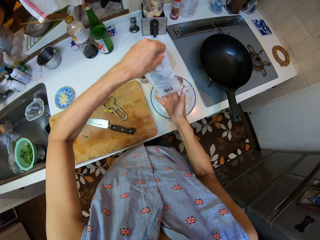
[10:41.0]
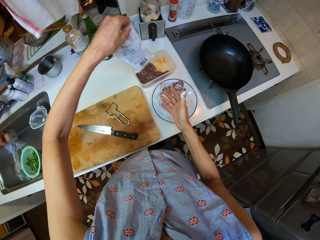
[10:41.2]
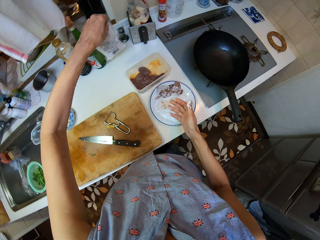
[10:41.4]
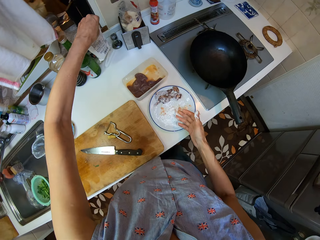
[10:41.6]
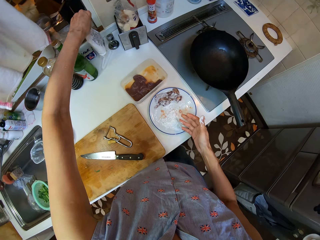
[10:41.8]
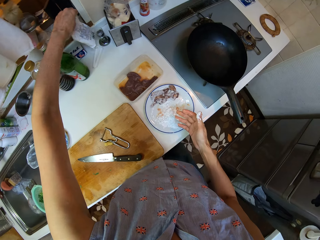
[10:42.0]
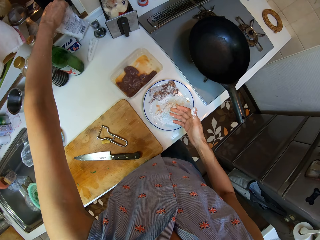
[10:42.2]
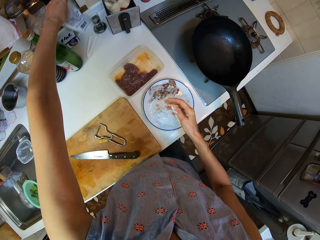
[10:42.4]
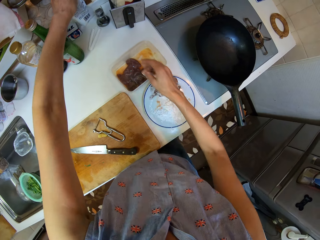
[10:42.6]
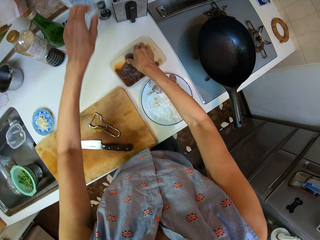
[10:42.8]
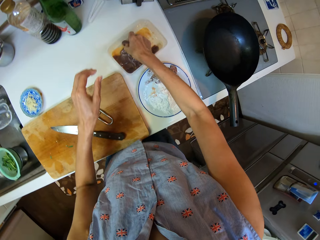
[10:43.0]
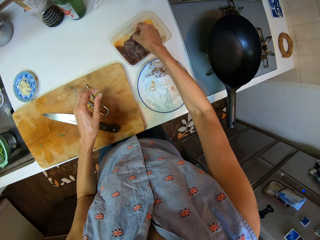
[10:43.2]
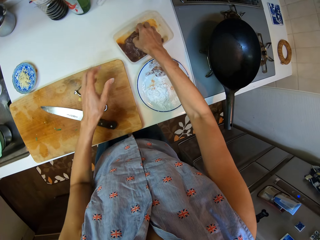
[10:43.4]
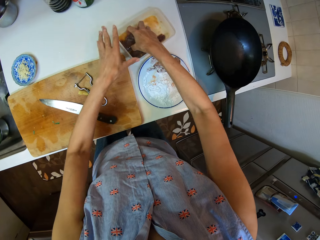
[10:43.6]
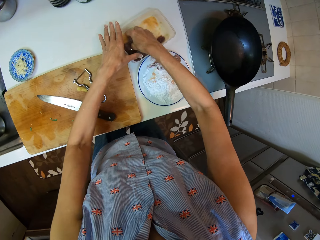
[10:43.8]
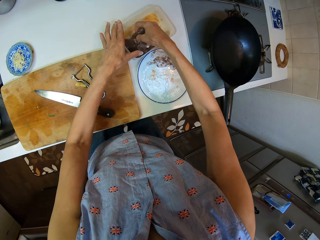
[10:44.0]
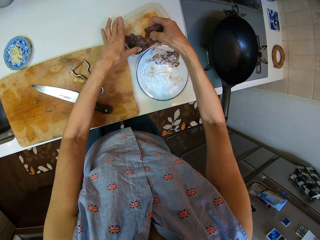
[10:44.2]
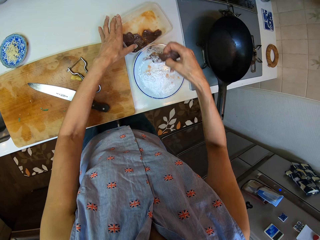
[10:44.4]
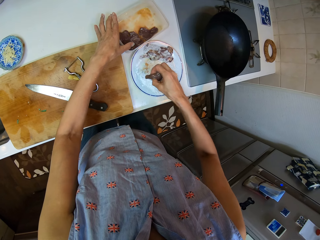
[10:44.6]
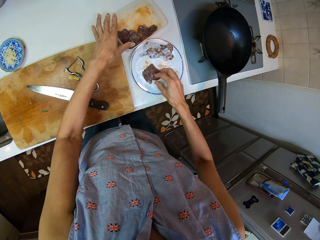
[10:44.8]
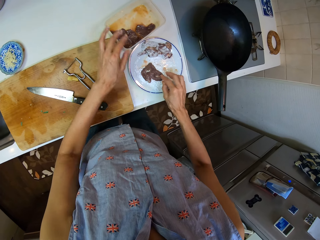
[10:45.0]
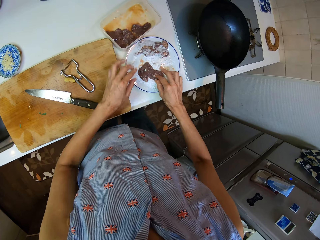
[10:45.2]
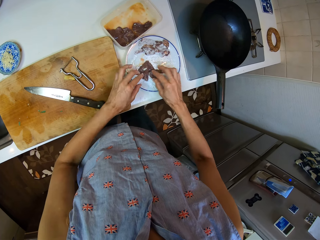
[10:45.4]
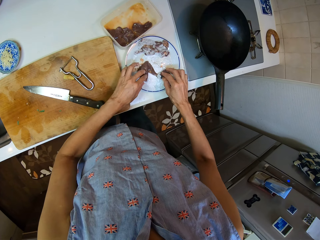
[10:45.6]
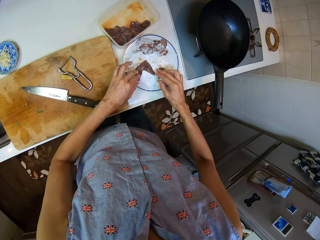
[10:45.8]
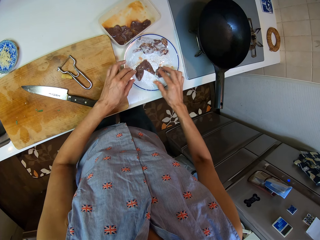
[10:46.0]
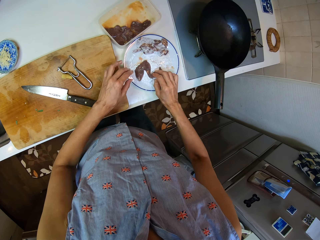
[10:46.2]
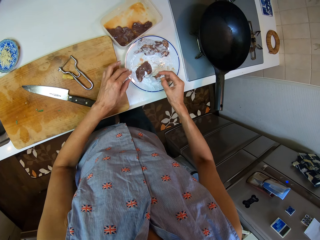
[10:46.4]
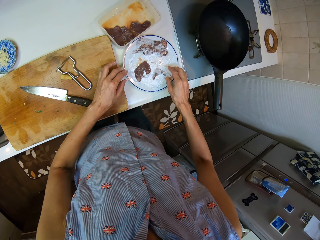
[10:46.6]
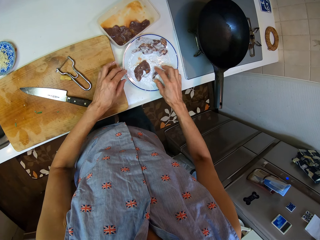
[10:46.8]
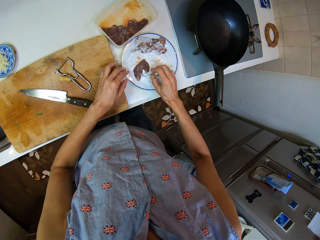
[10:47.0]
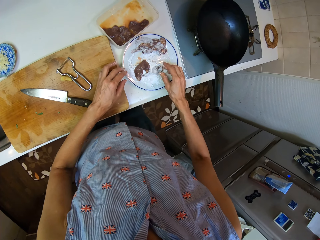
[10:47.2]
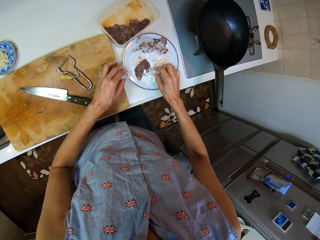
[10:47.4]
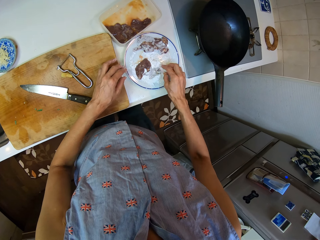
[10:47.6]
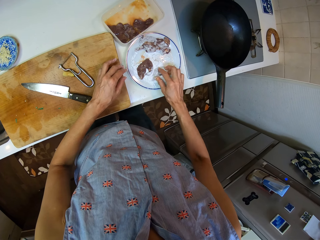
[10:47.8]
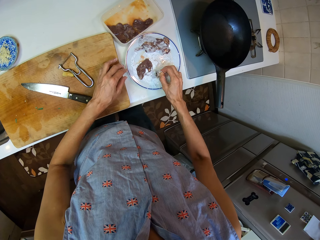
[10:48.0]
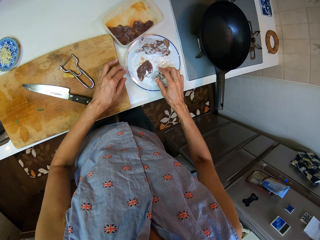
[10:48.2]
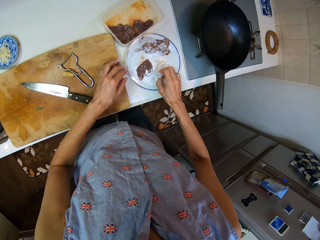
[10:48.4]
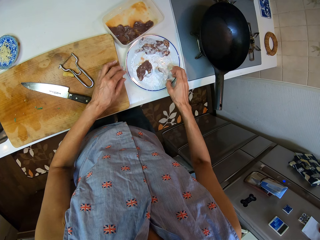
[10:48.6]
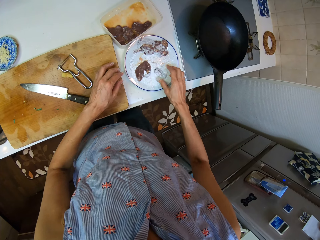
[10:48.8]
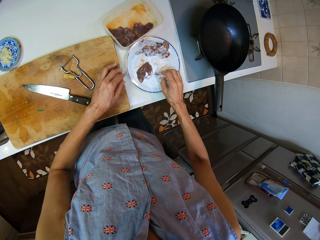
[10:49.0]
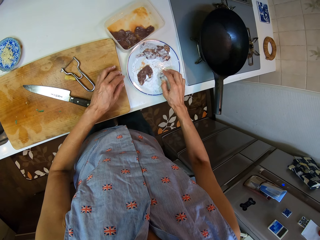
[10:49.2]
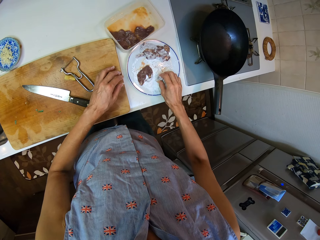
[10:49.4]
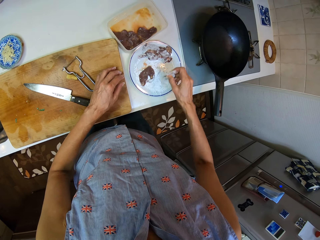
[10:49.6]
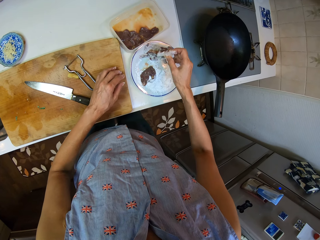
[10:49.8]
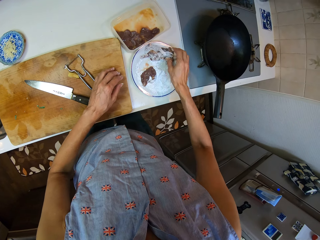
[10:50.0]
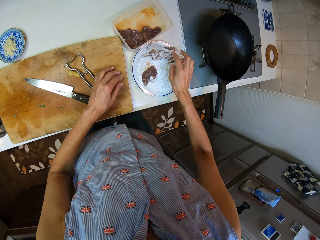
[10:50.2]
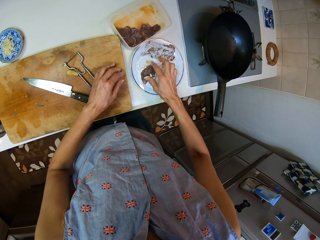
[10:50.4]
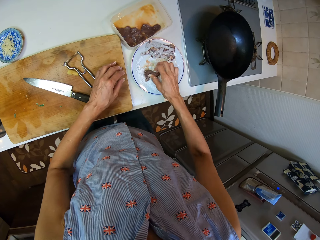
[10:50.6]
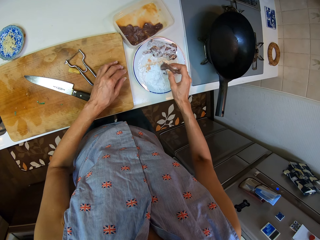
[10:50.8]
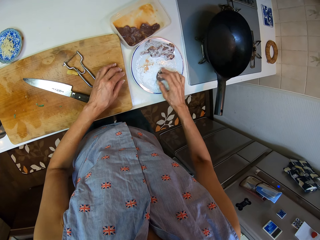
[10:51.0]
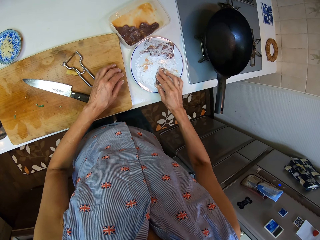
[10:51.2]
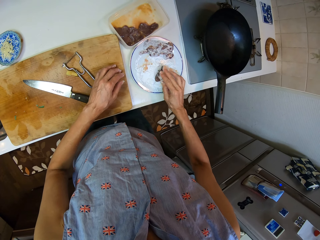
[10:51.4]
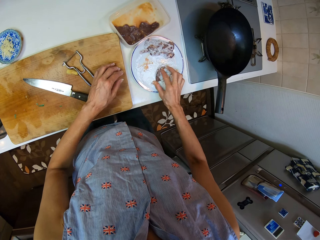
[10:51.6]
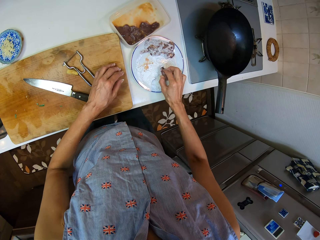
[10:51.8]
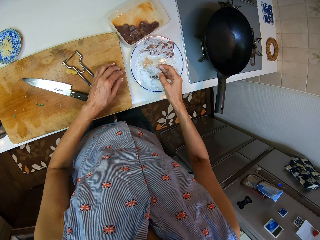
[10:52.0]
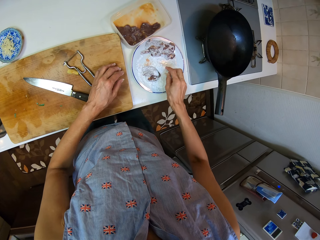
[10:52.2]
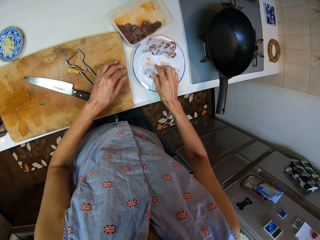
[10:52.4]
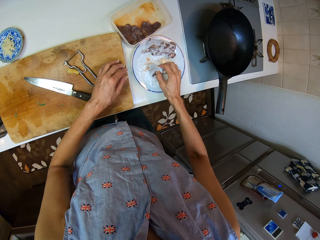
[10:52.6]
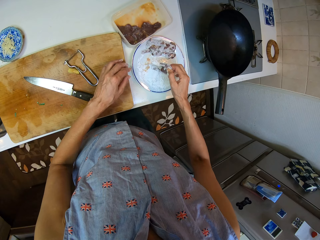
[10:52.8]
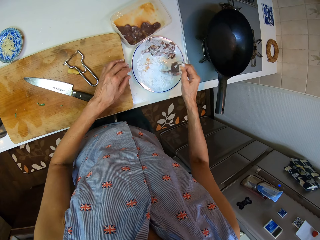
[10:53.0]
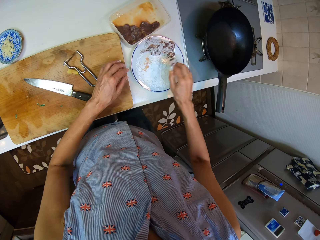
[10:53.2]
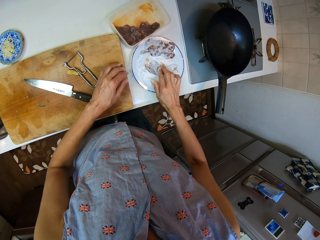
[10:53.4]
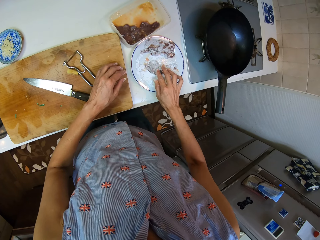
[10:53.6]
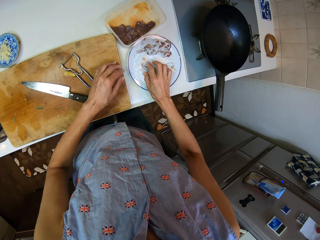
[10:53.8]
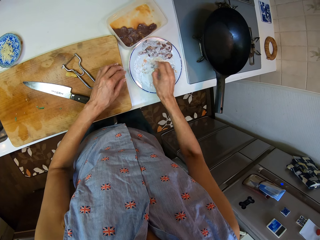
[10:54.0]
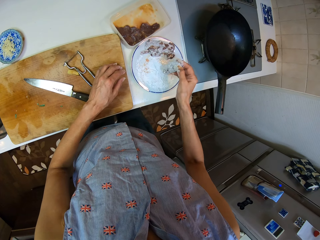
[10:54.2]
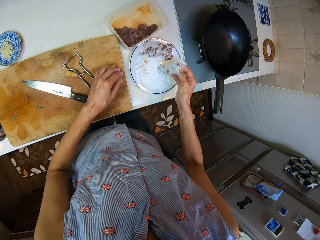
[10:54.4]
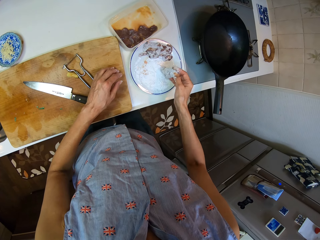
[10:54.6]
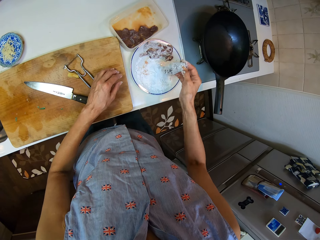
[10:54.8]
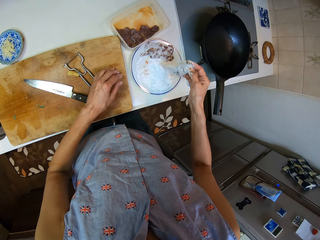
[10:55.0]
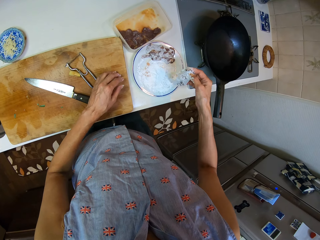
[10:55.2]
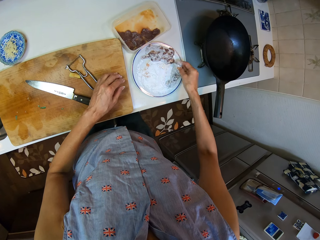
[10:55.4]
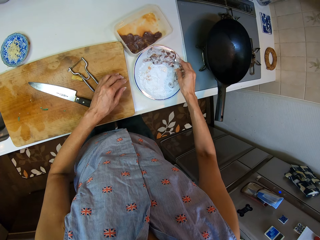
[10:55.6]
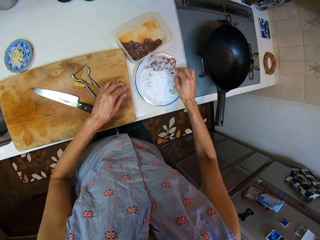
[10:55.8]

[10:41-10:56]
The camera wearer lifts the sachet of powder. She places the sachet of powder on a sink table. She holds a piece of liver in the lunch box. She places her left hand on the lunch box. She picks a piece of liver from the lunch box. She places the piece of liver on the powder. She puts the flour all over the beef. She mixes the piece of liver with the powder. She lifts the piece of liver from the powder. She places the piece of liver on the others. She picks a piece of liver from the powder. She places the piece of liver on the powder. She turns the piece of liver. She holds the piece of liver. She places the piece of liver on the powder. She lifts the piece of liver from the powder.

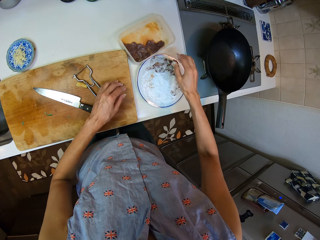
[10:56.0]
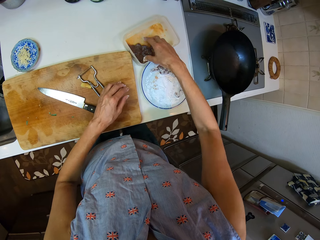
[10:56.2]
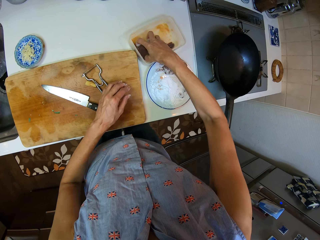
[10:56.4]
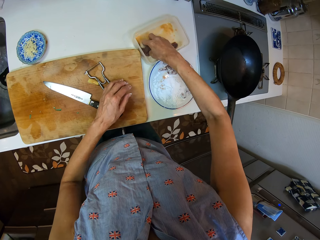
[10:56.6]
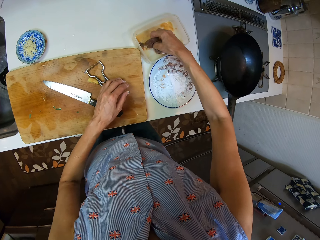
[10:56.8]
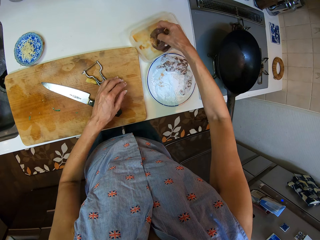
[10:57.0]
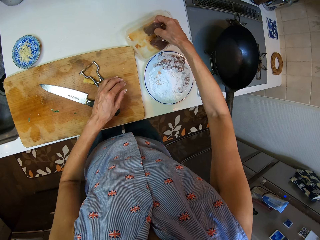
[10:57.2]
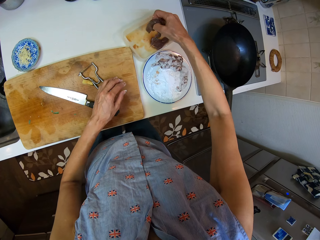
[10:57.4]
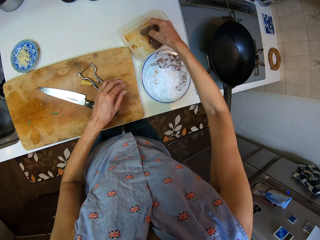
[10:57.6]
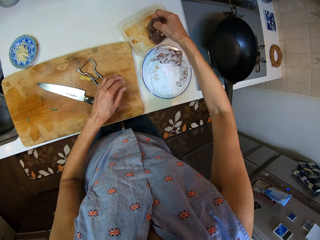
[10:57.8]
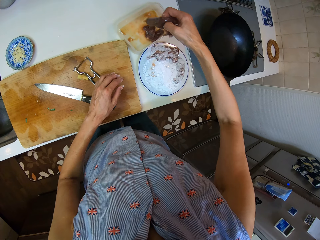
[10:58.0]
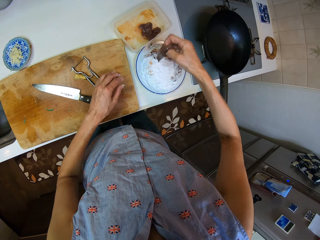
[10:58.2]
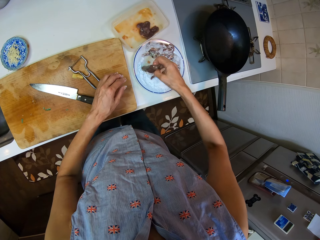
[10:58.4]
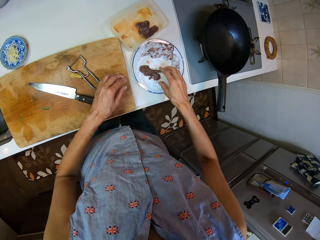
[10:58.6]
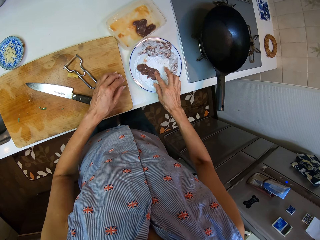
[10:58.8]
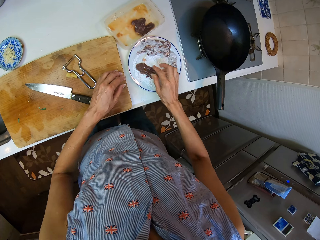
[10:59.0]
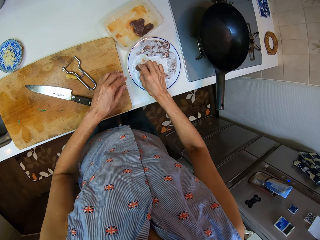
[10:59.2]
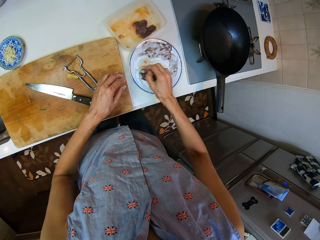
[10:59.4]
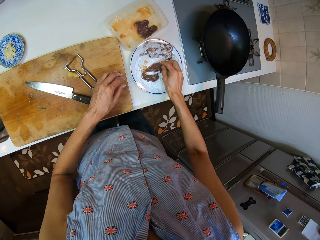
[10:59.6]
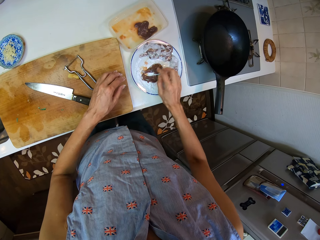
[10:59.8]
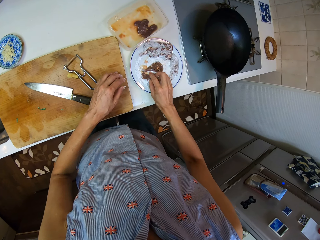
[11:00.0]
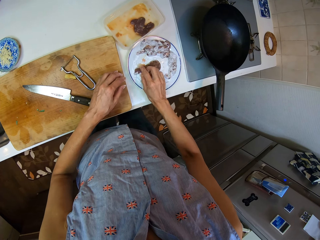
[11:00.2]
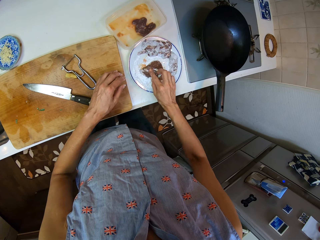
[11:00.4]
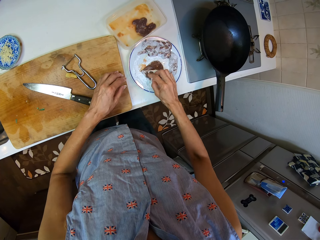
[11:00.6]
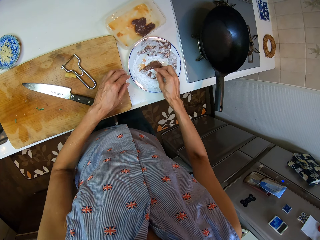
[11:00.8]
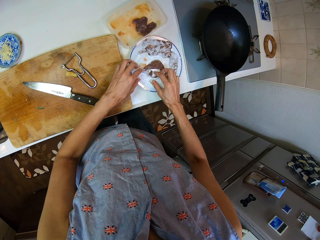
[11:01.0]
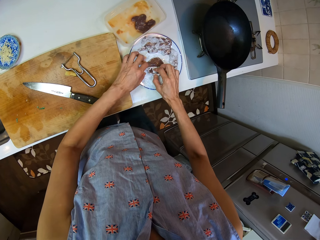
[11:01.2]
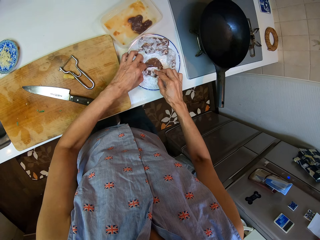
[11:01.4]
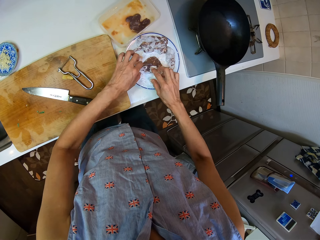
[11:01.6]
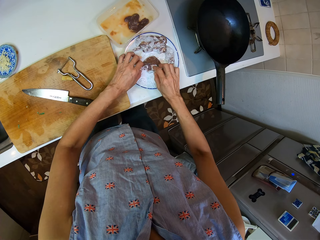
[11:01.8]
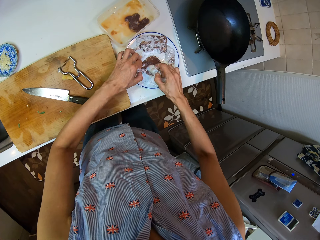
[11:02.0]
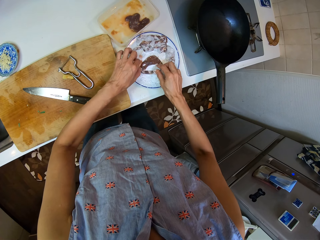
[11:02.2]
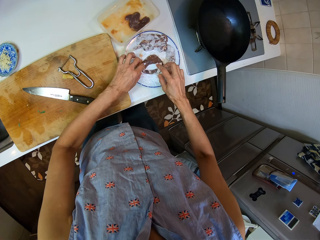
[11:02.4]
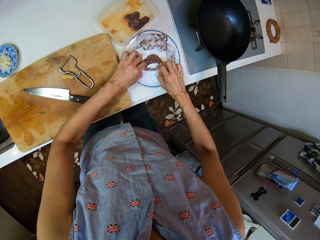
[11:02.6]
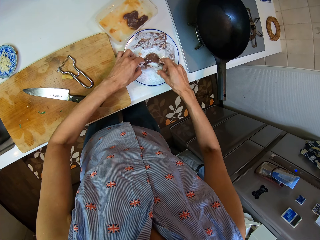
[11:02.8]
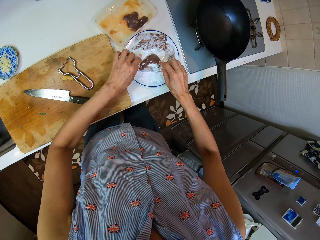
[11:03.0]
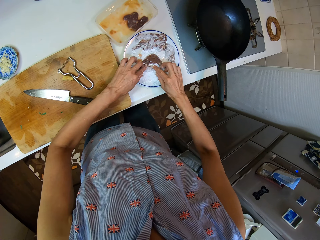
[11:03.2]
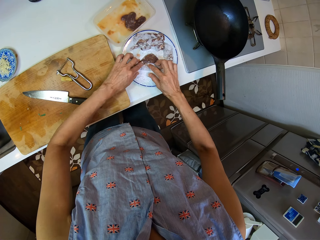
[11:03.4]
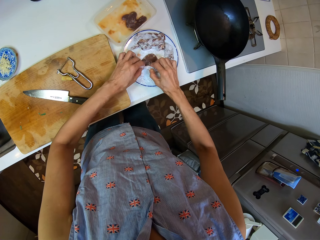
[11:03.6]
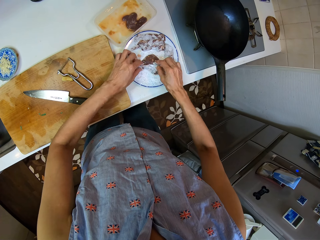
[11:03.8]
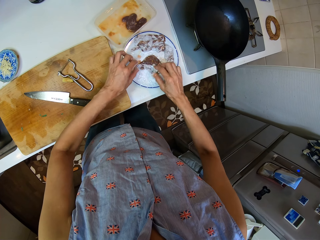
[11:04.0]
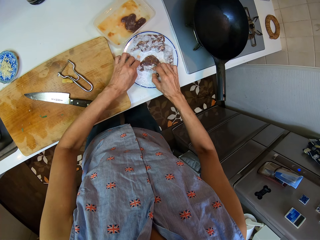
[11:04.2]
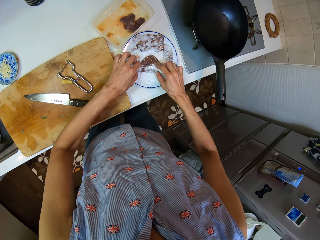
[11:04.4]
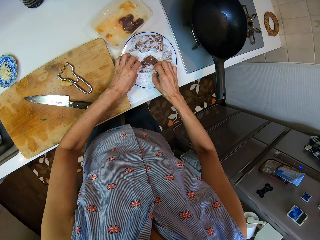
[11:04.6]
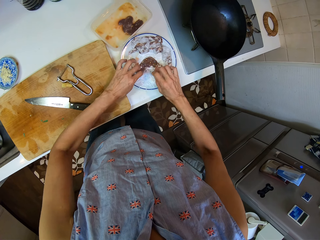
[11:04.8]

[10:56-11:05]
The camera wearer places the piece of liver on a plate. They pick the pieces of liver from a lunch box. They place the pieces of liver on a powder. They put the flour all over the beef. They separate the pieces of liver. They mix a piece of liver with the powder. They turn the piece of liver. They mix the piece of liver with the powder.
